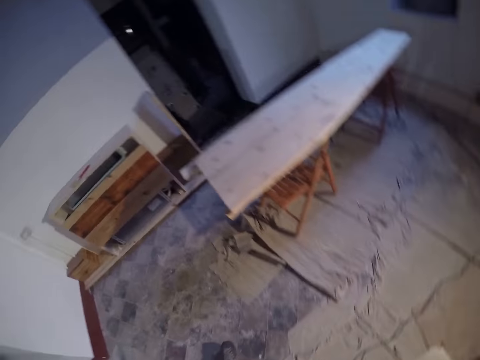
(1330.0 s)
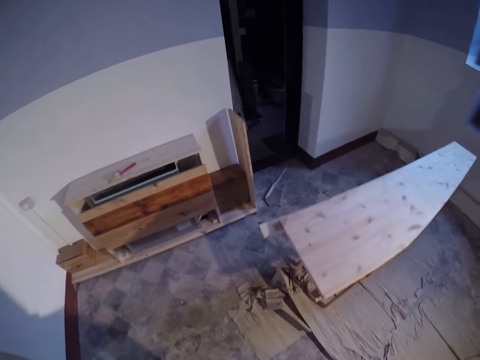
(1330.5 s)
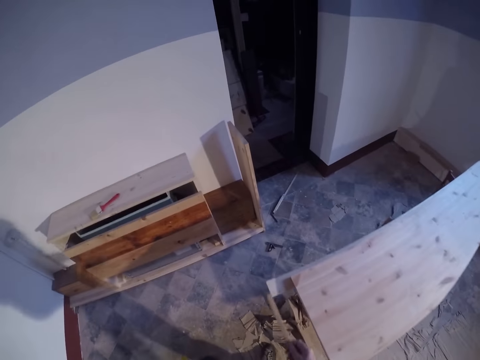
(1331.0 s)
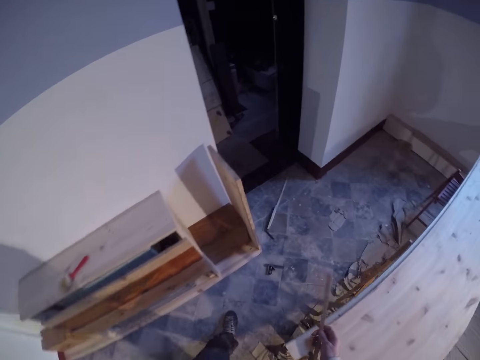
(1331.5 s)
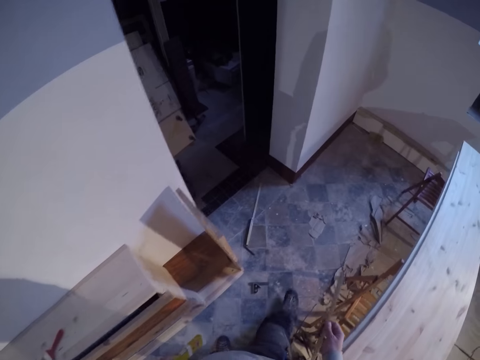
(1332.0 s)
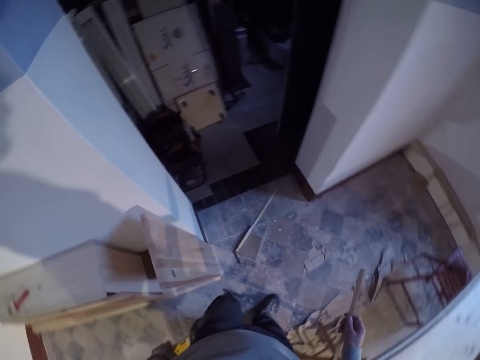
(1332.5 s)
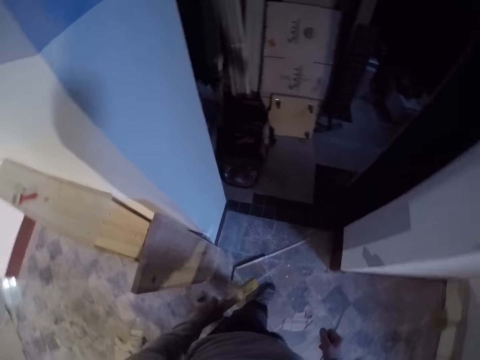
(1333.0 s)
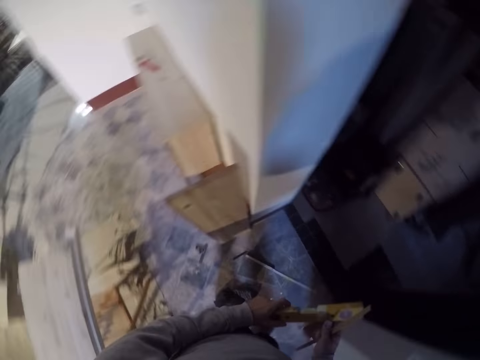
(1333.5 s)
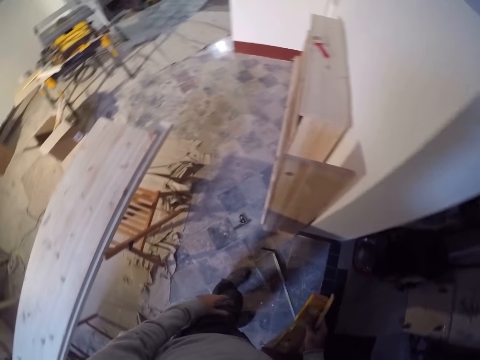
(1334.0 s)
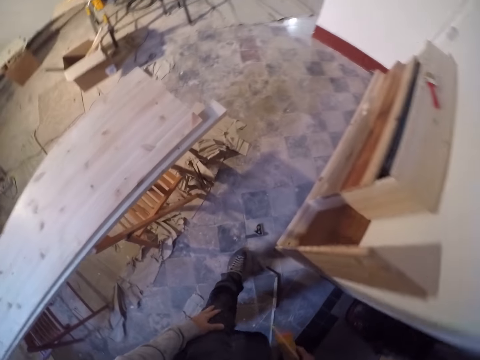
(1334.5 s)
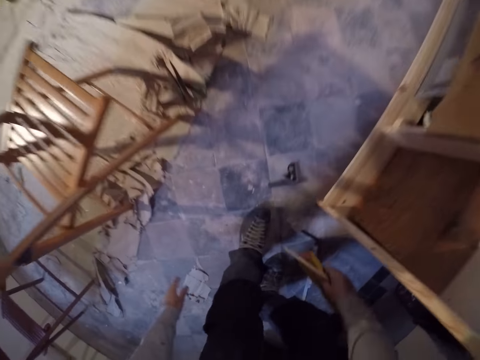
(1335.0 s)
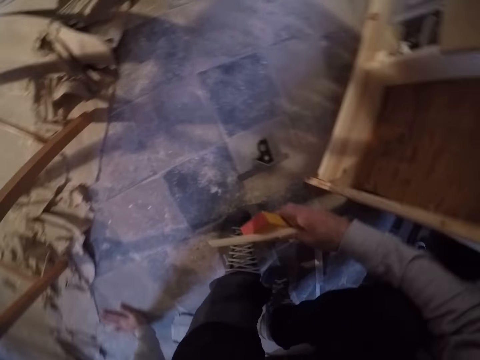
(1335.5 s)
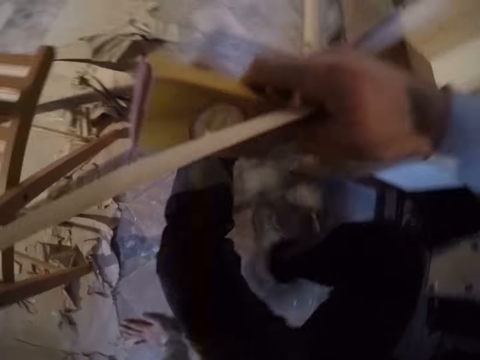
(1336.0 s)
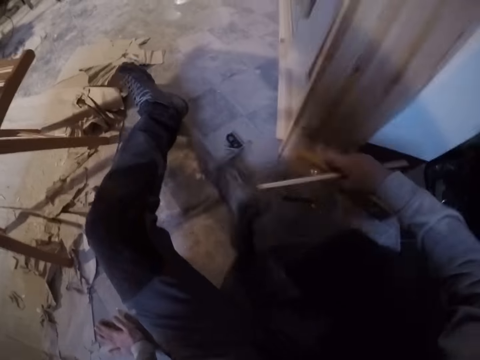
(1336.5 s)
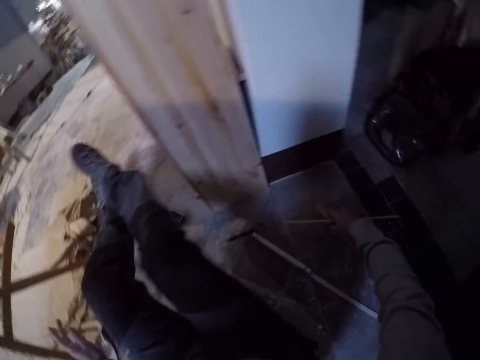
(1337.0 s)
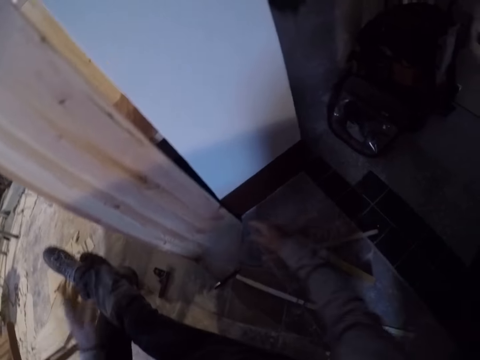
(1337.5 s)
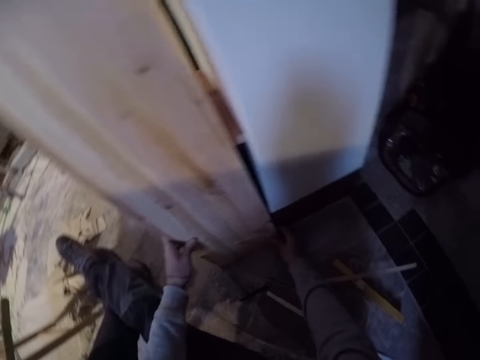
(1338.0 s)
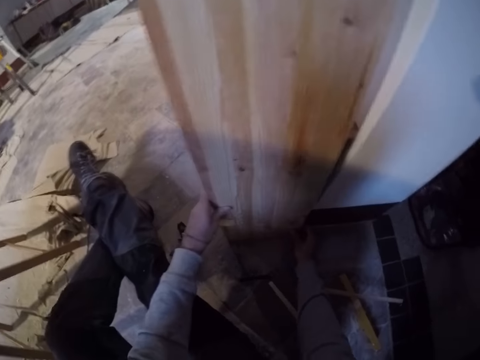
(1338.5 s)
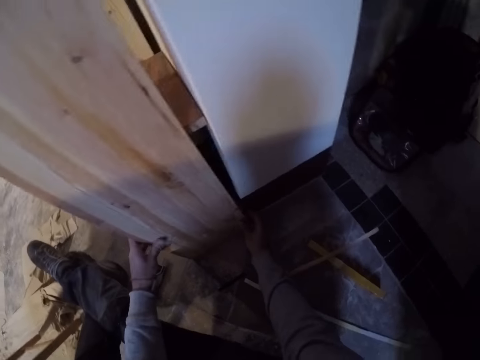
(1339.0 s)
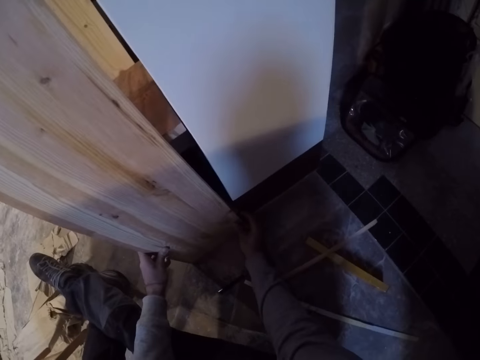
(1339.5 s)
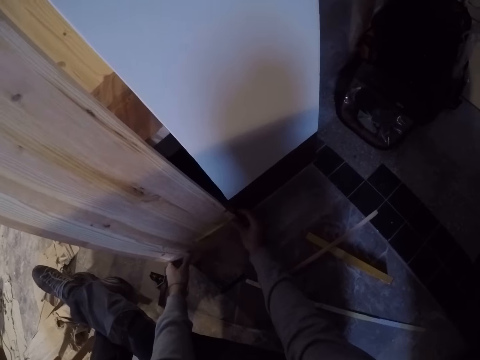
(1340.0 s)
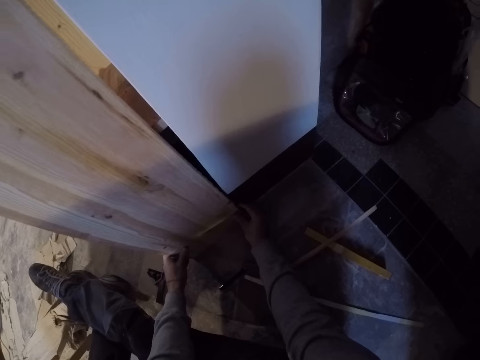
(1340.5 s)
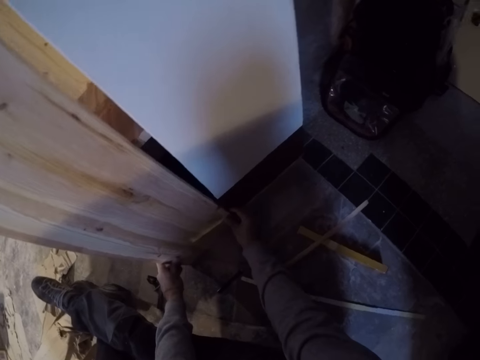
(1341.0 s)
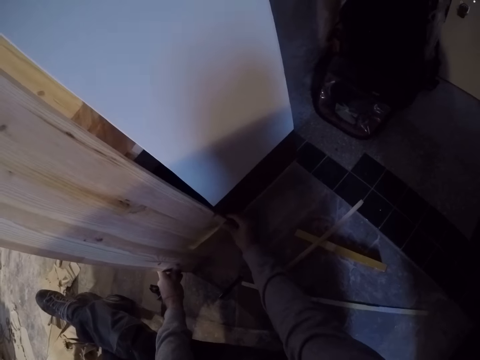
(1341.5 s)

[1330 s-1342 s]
The camera wearer walks towards the shelf. He sits on the floor. He drops the spirit level and the long thin piece of wood on the floor with his right hand. He adjusts the piece of wood against the shelf with both hands. He holds the timber with both hands.

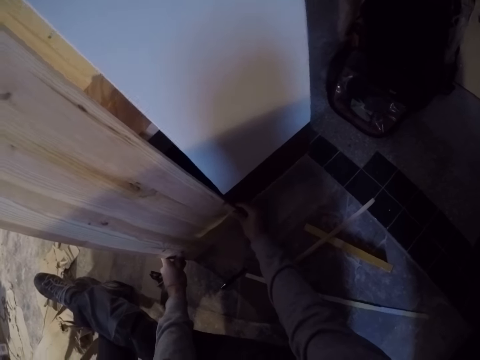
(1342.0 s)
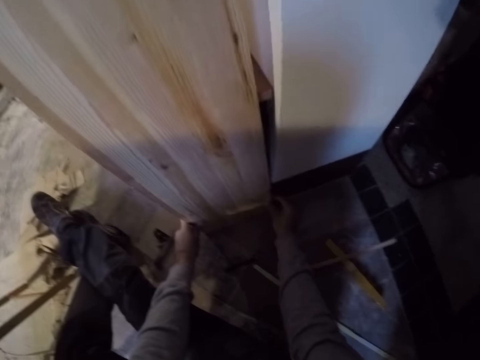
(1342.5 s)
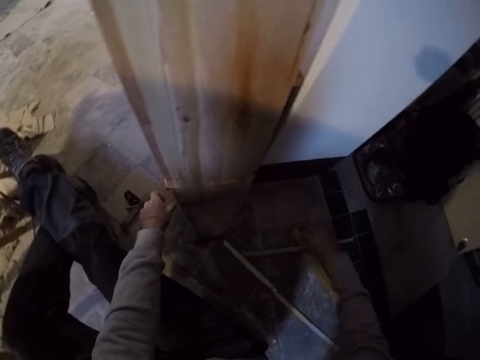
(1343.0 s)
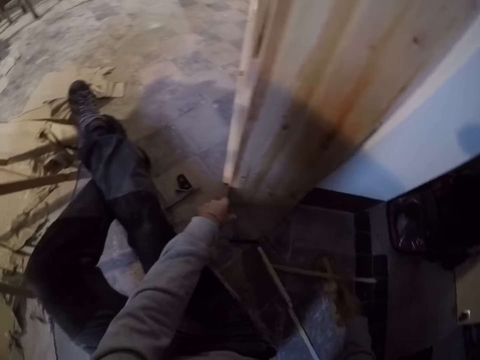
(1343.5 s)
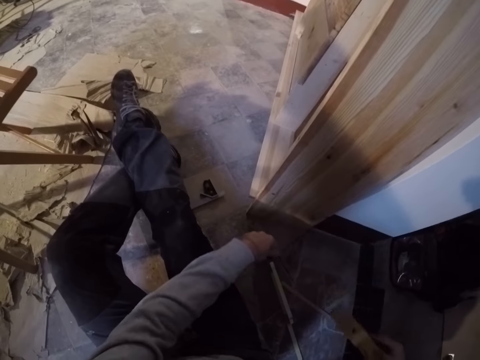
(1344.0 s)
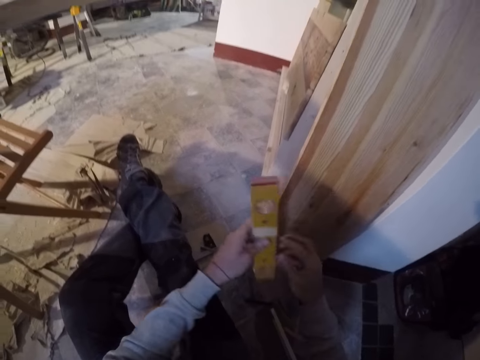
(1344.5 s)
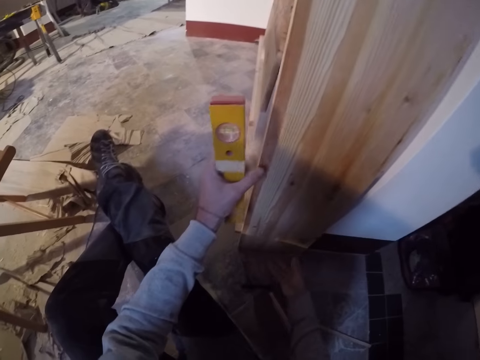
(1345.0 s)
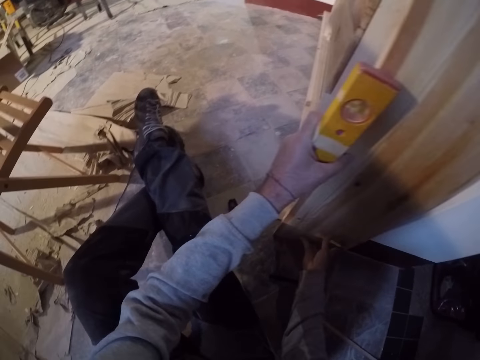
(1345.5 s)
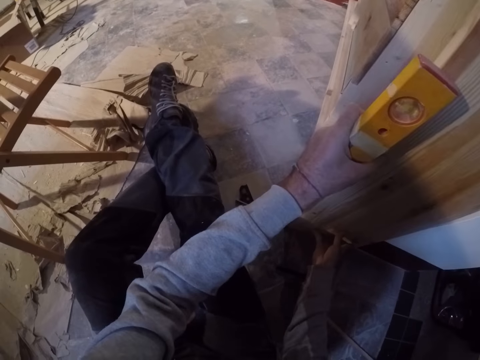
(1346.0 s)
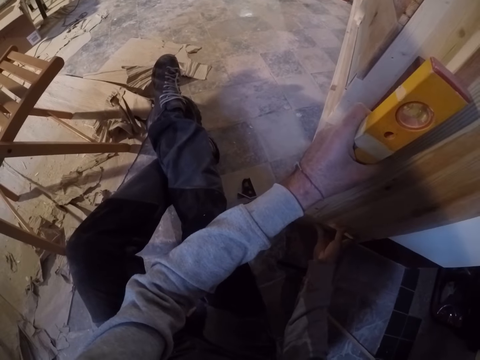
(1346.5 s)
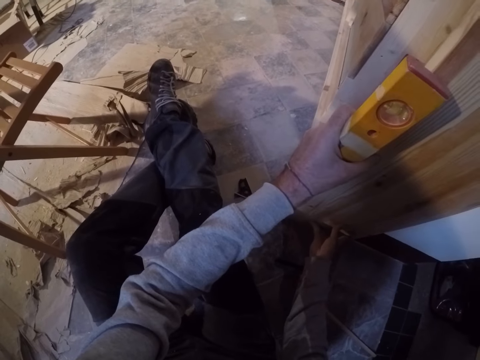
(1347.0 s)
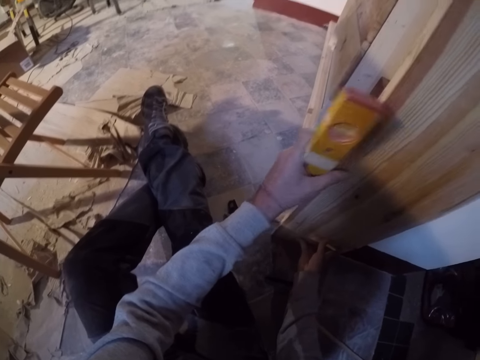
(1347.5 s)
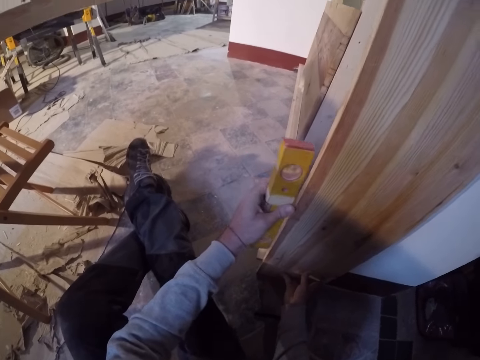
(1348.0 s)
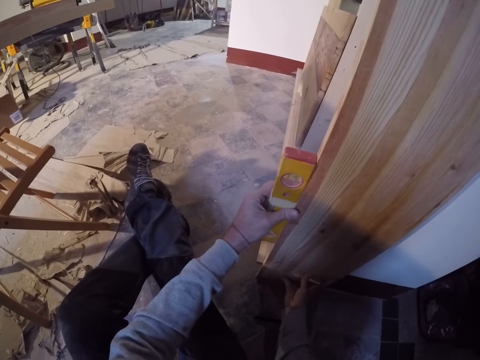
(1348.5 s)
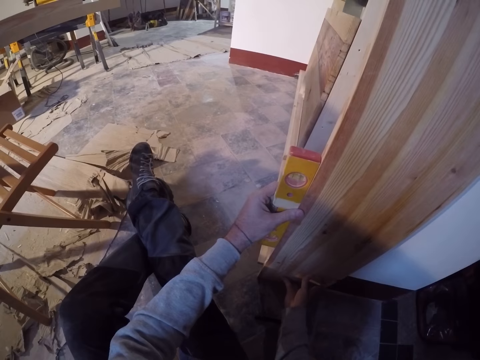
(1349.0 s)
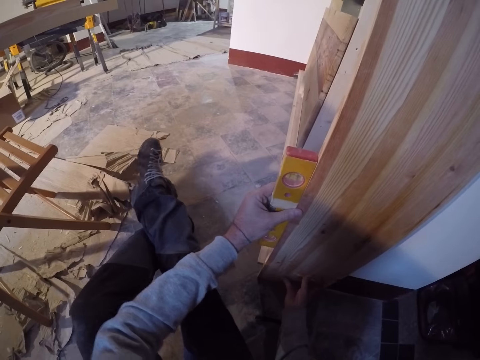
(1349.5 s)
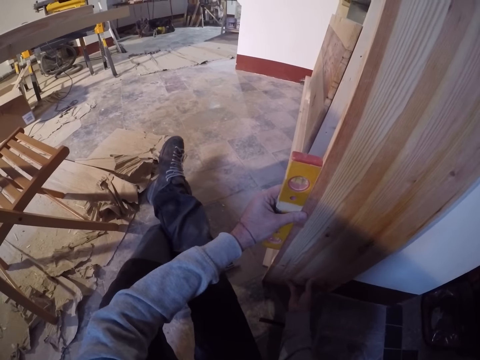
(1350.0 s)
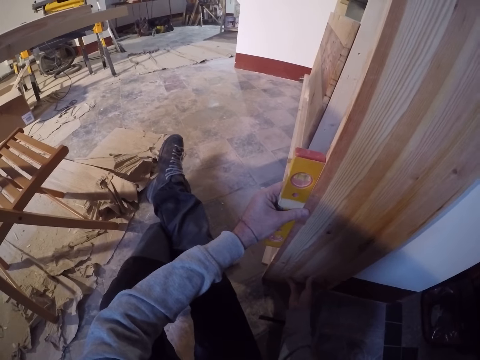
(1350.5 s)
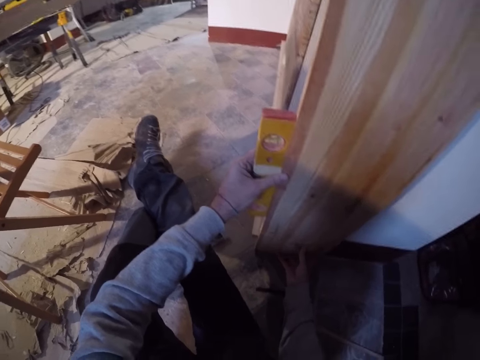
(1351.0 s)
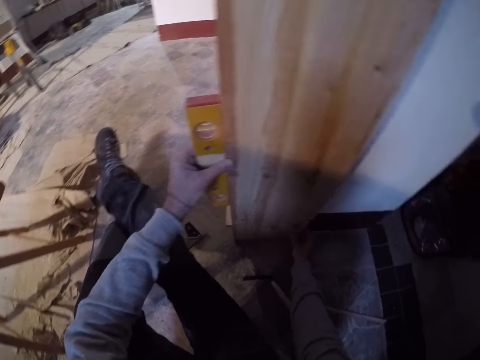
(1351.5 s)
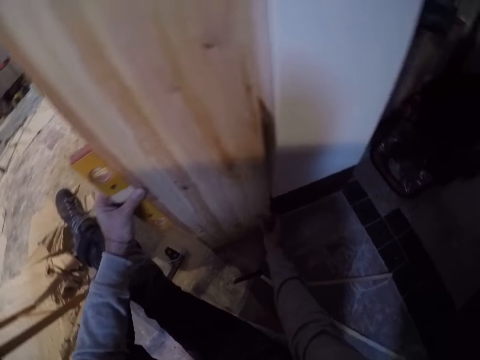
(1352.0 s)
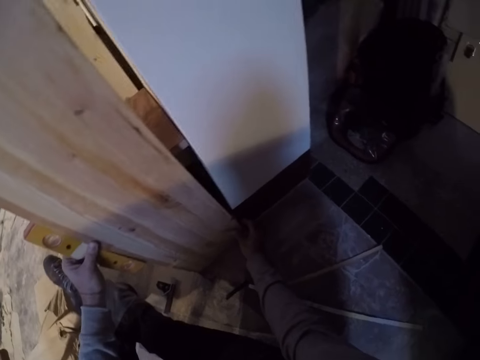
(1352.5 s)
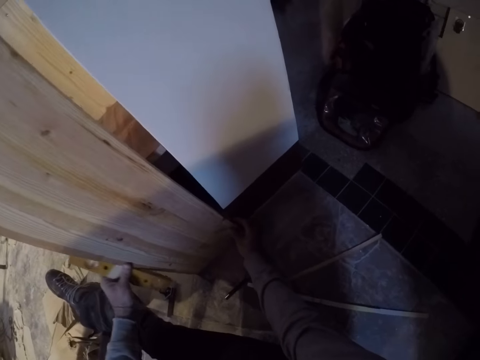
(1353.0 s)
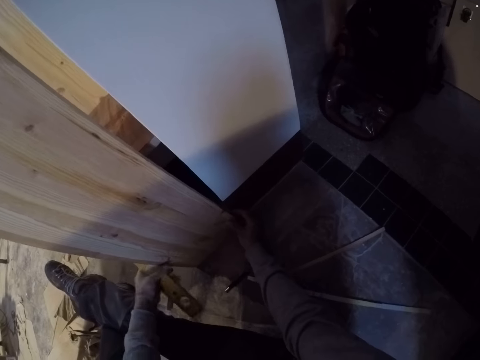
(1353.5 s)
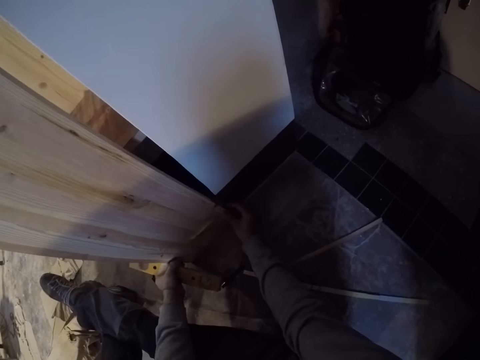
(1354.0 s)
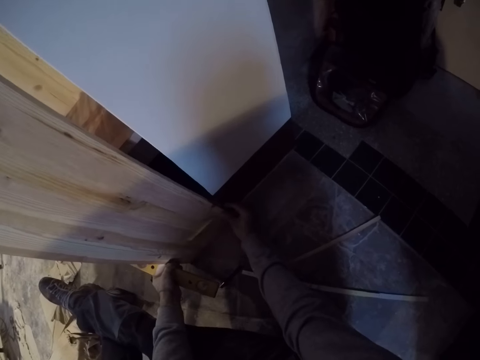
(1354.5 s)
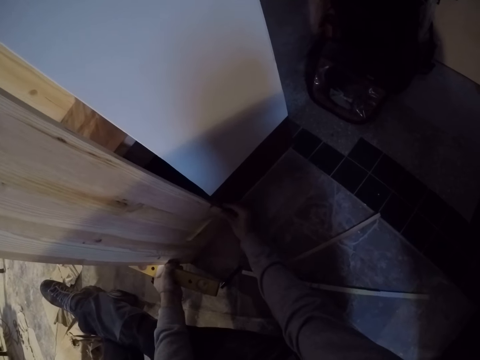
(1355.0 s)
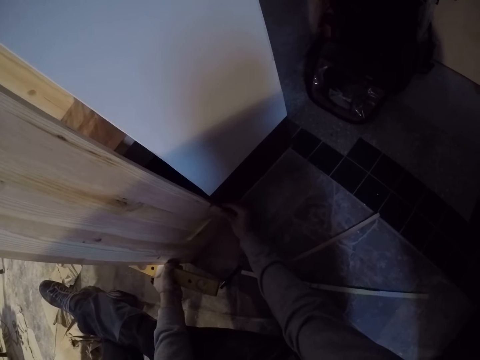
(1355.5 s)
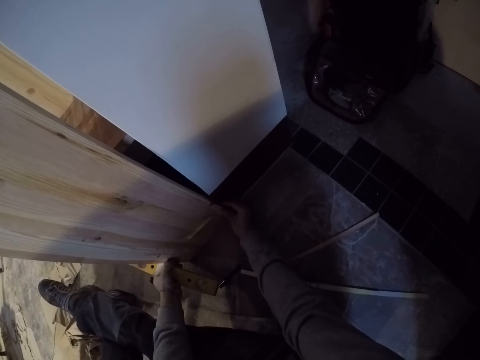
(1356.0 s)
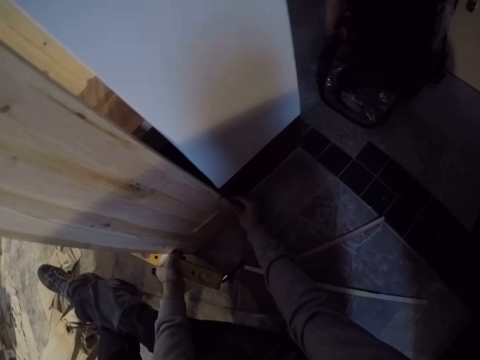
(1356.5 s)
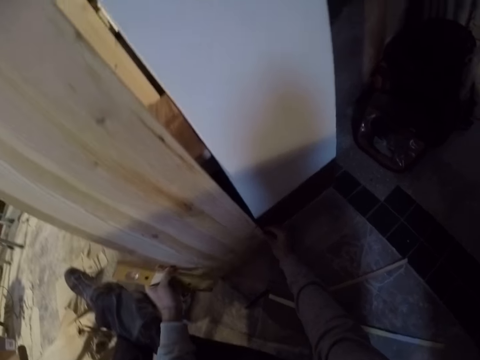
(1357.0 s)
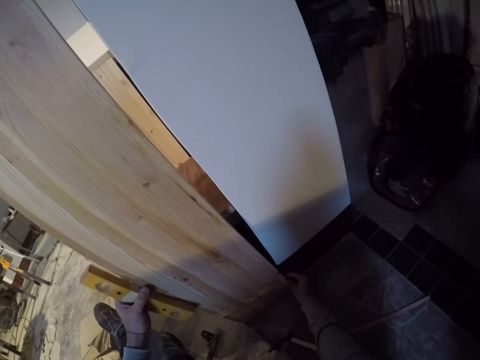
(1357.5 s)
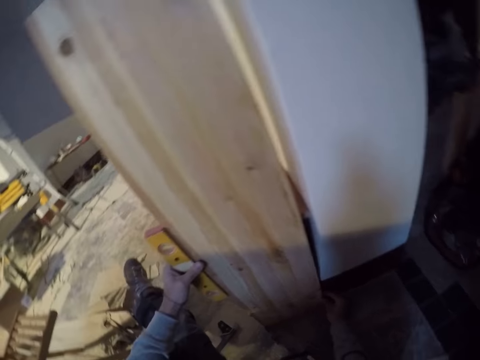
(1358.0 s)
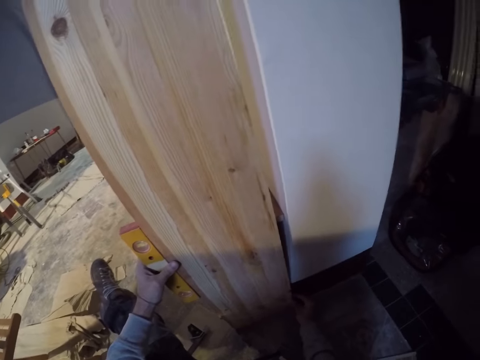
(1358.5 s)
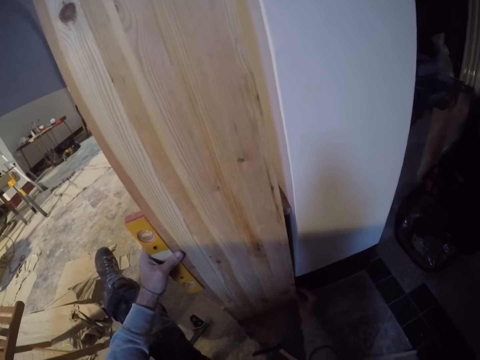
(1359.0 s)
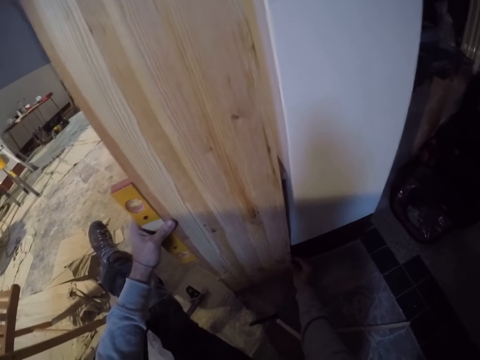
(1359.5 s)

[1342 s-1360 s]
The camera wearer picks the spirit level from the floor with his right hand. He holds the timber with both hands. He measures the piece of wood with the spirit measure in his left hand.
